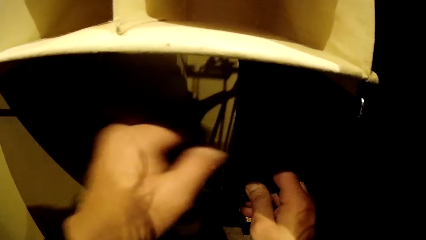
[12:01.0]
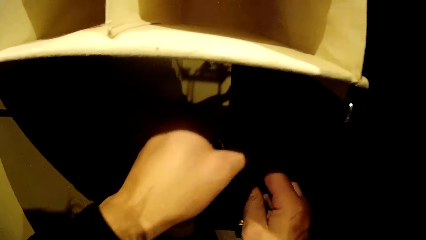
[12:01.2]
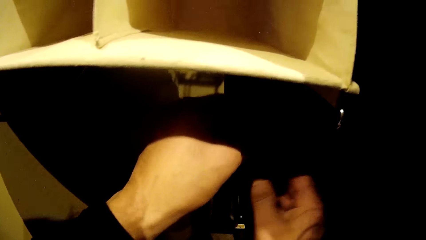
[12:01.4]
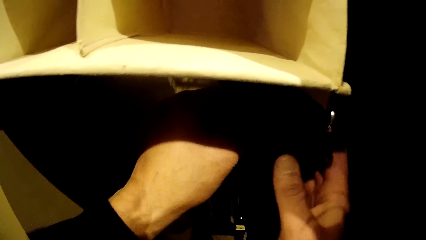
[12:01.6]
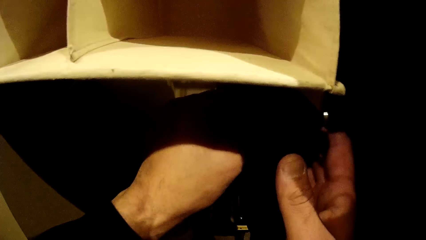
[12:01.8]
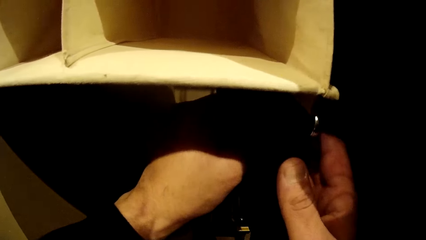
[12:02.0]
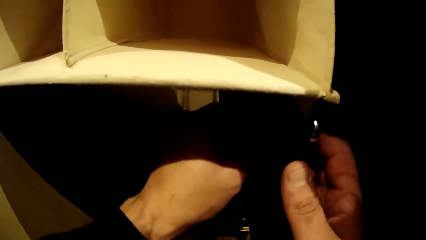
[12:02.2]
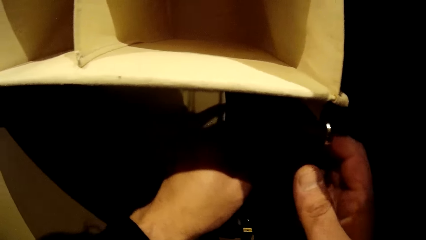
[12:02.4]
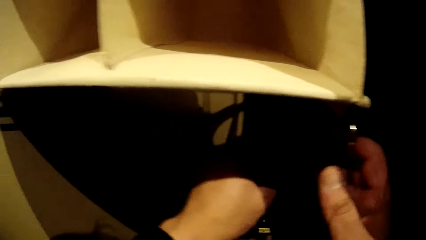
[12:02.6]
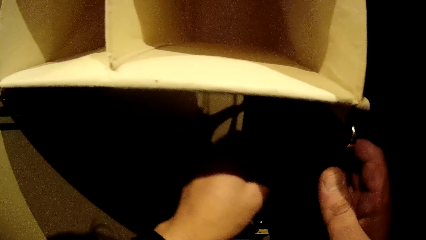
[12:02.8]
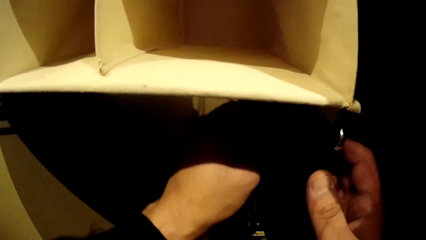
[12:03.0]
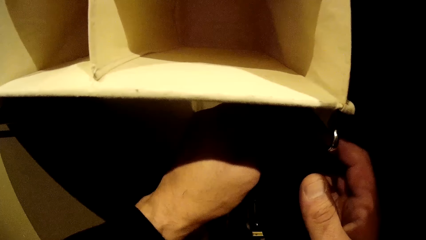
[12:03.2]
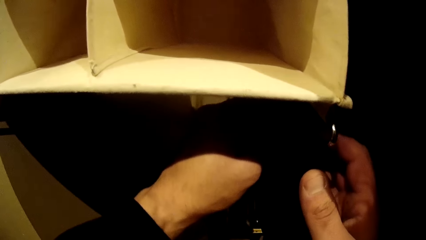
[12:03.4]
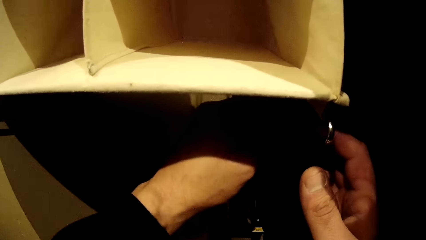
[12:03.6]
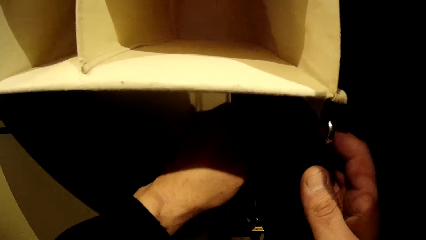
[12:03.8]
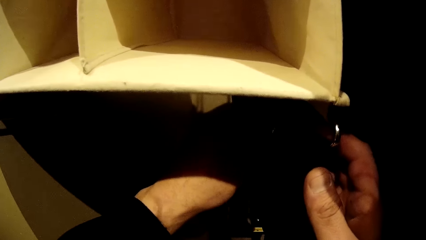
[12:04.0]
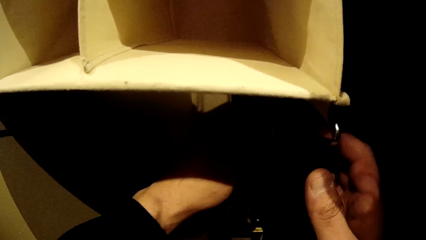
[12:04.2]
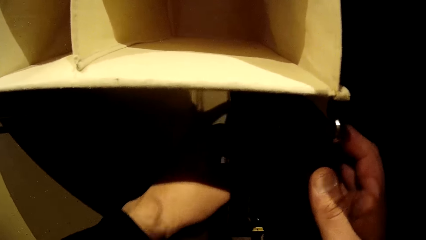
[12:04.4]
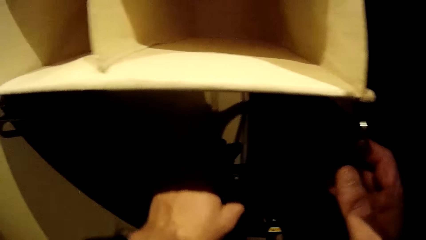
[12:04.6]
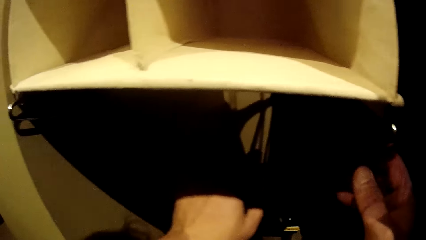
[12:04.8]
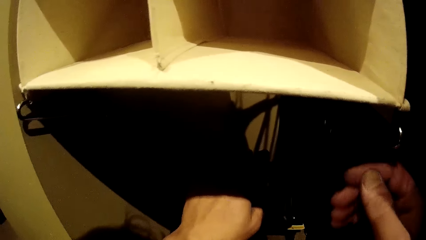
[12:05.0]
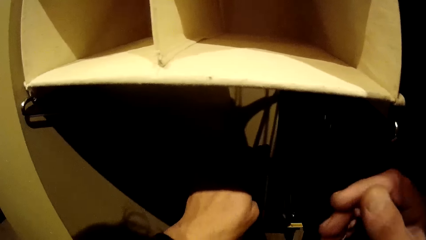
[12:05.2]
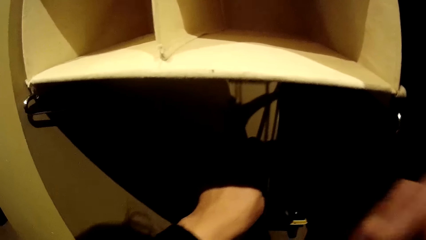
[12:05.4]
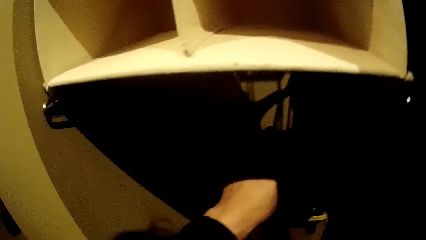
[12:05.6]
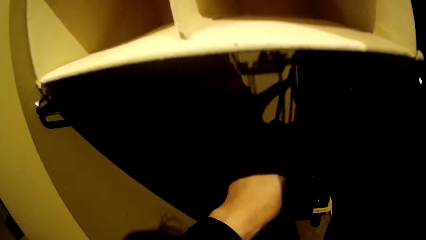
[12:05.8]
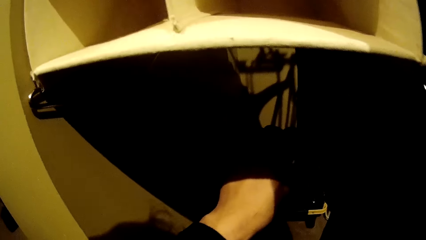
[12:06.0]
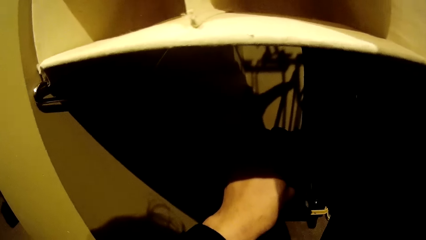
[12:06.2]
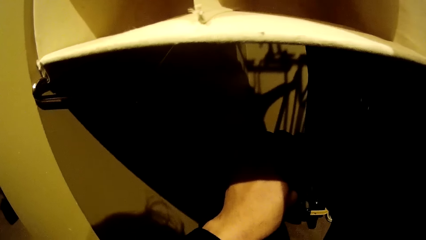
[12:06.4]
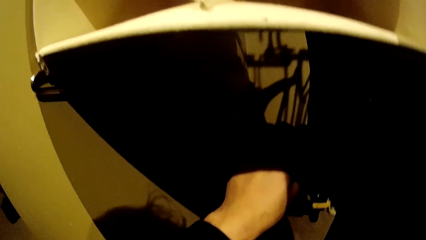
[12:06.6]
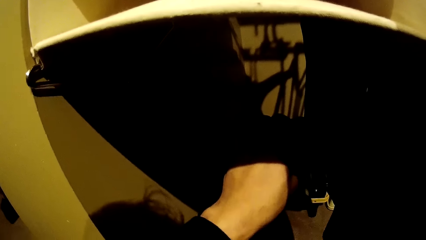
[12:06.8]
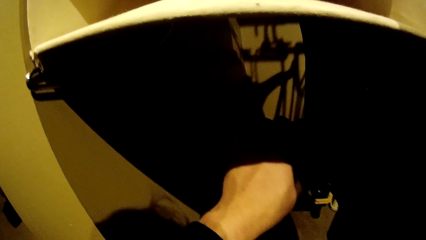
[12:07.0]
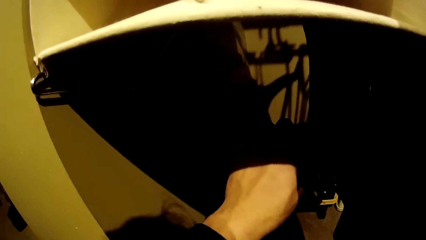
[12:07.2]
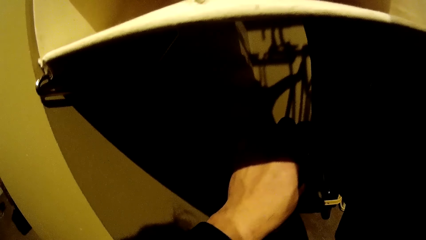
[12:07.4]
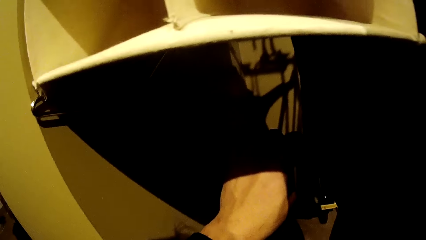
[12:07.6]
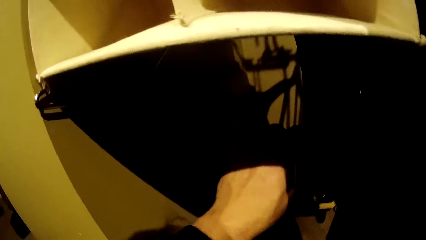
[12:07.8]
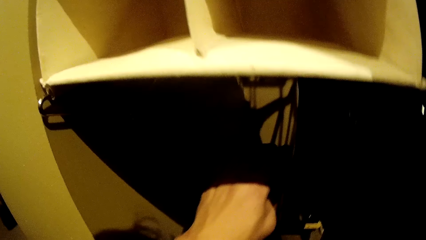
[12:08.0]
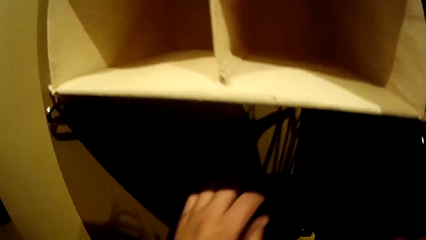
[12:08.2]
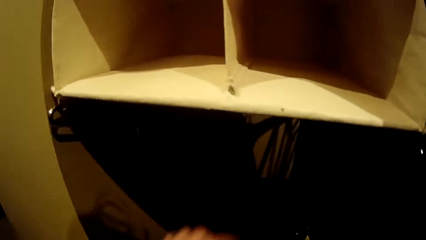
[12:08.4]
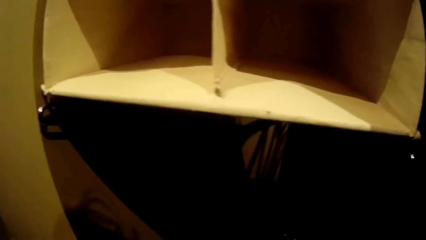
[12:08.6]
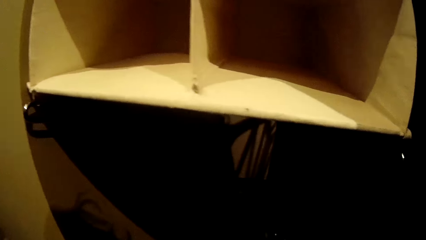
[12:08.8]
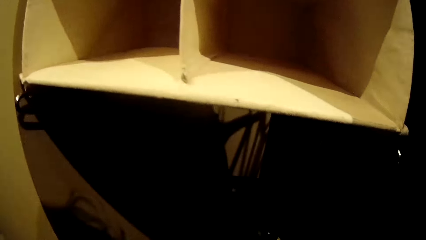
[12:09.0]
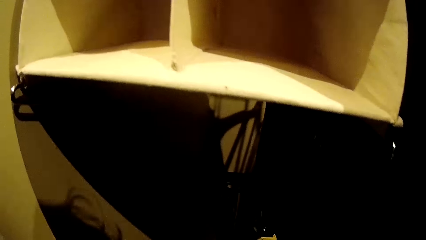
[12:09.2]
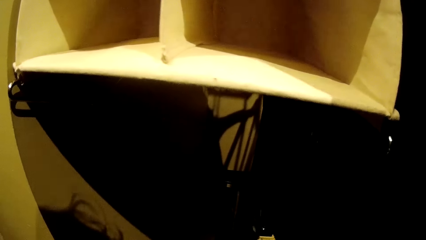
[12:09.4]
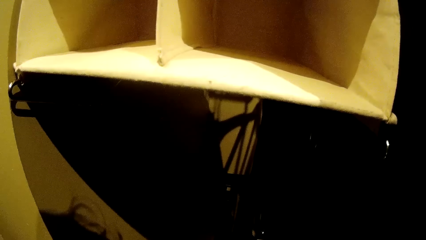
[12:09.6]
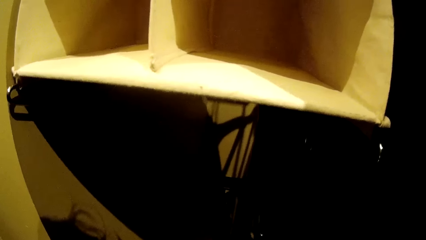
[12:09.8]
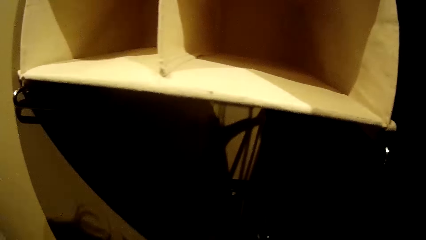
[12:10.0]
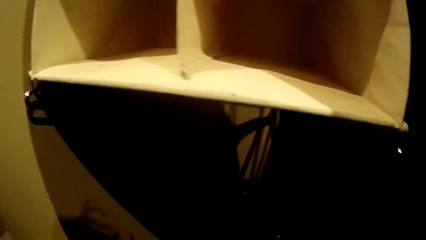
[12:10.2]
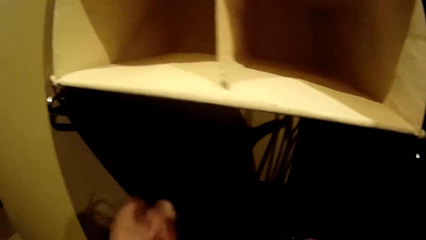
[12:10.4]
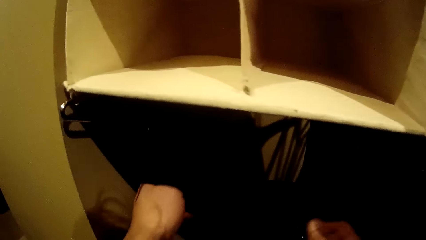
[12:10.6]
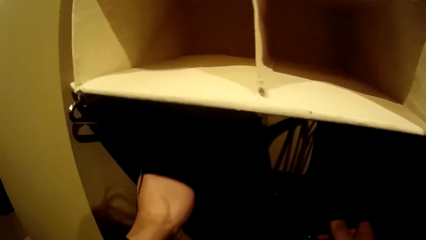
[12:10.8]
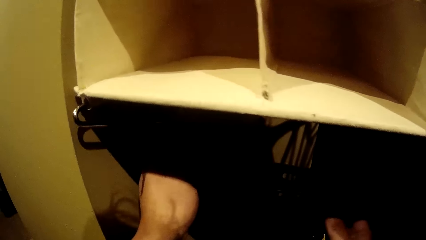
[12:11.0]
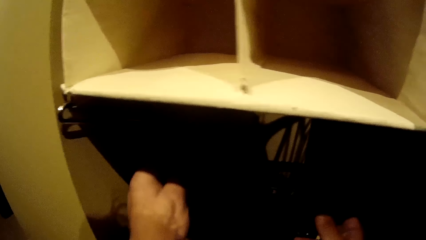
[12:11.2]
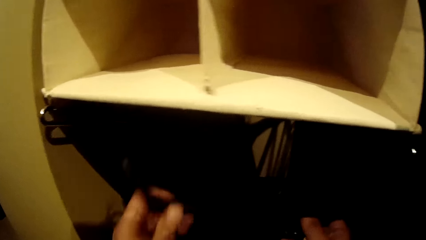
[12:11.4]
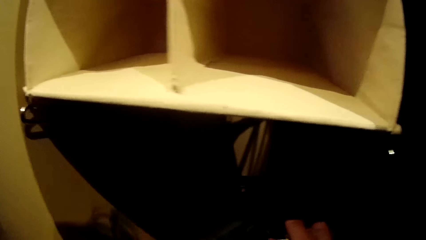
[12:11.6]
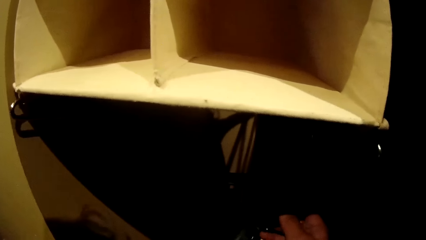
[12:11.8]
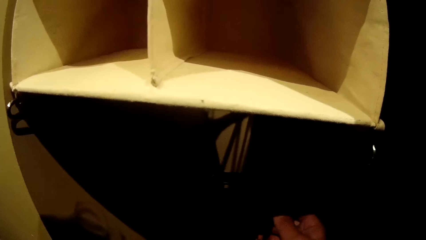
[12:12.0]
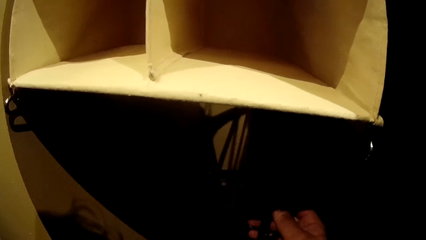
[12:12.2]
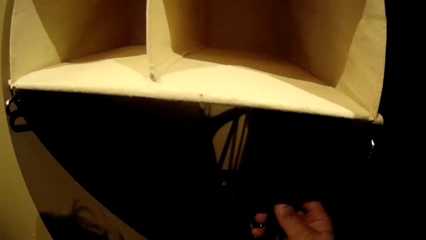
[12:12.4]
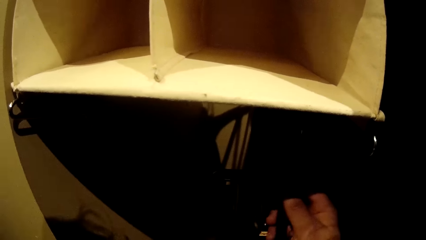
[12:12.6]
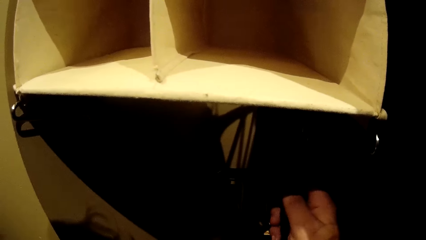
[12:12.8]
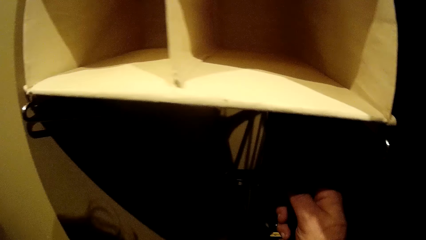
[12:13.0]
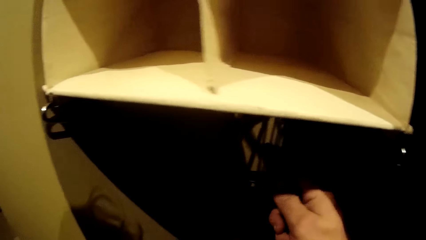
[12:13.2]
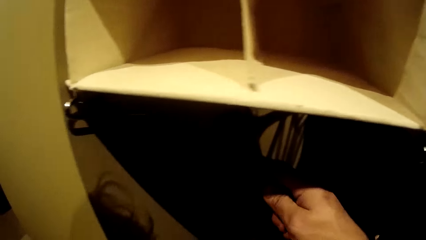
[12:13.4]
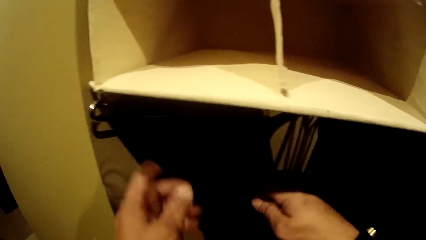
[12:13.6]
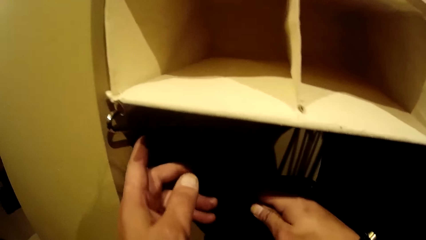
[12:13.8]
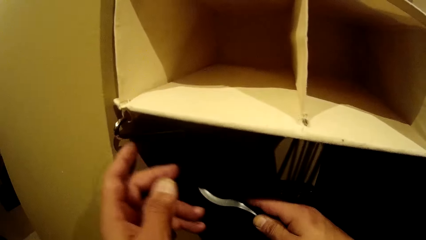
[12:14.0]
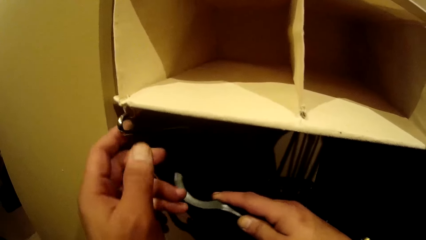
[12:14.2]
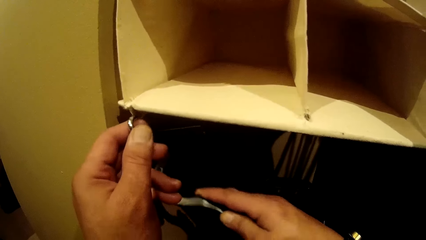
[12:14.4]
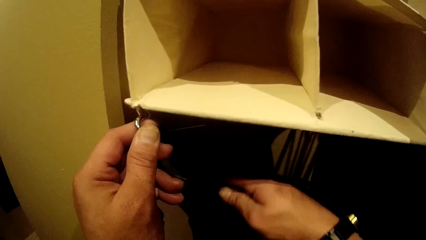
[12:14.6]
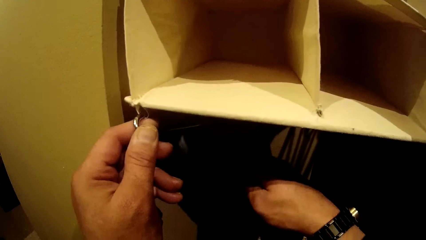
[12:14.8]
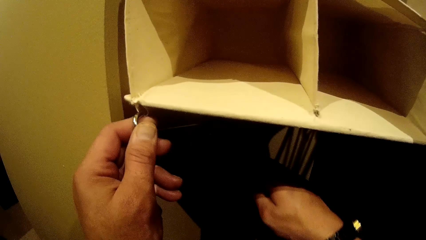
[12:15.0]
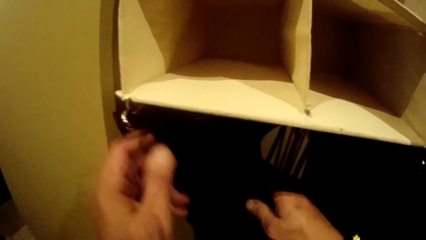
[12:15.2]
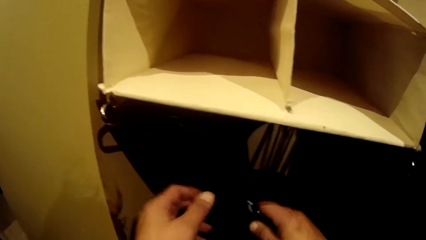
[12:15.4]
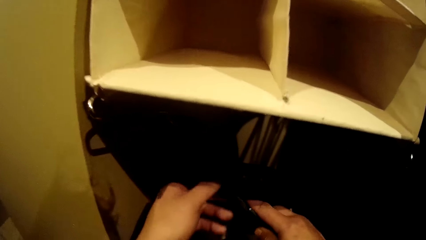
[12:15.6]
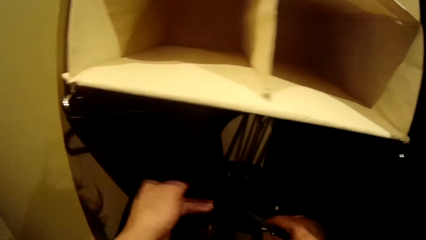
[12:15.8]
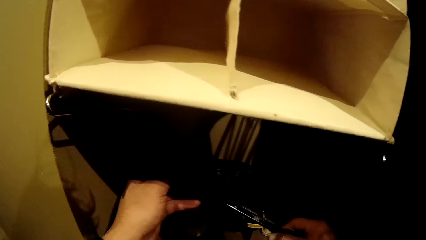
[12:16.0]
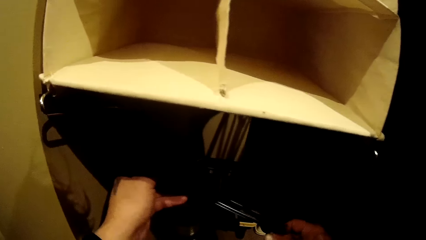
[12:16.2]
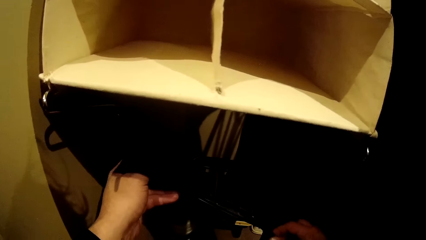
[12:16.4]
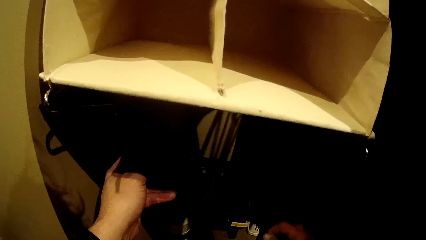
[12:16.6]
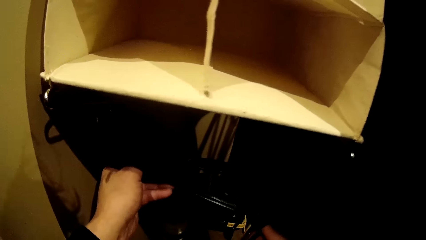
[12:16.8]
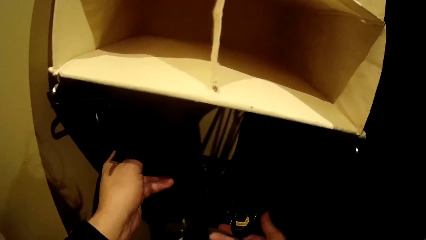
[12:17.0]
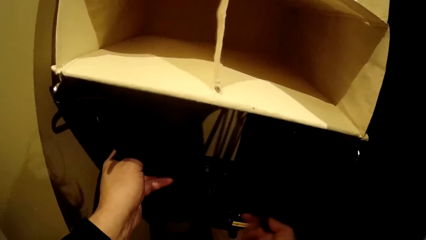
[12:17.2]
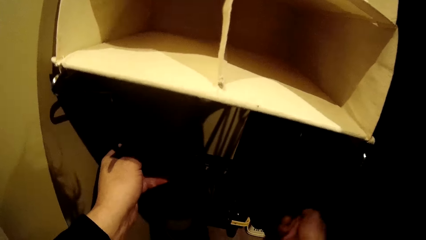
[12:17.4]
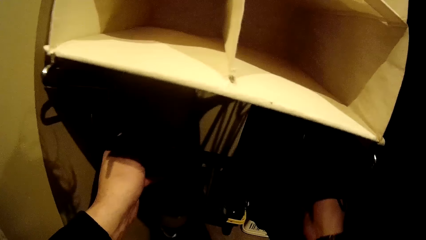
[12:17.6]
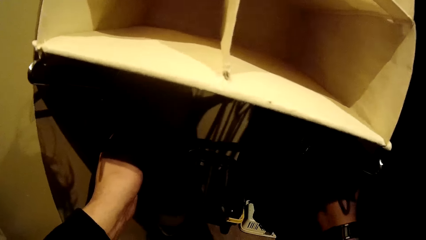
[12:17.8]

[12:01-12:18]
The camera wearer removes the hanger holder with both hands.
